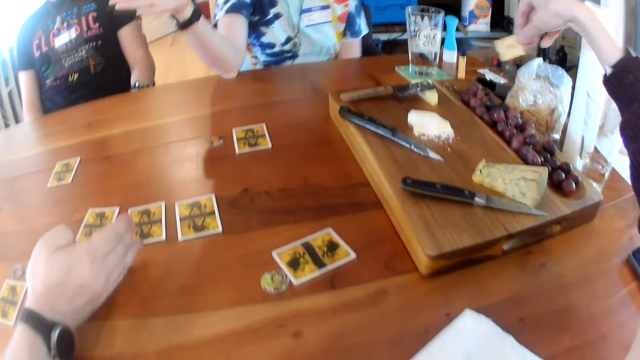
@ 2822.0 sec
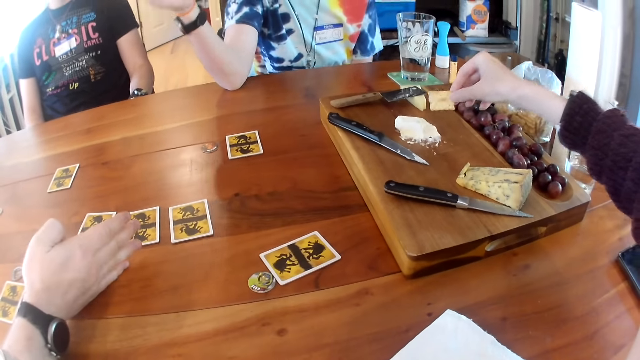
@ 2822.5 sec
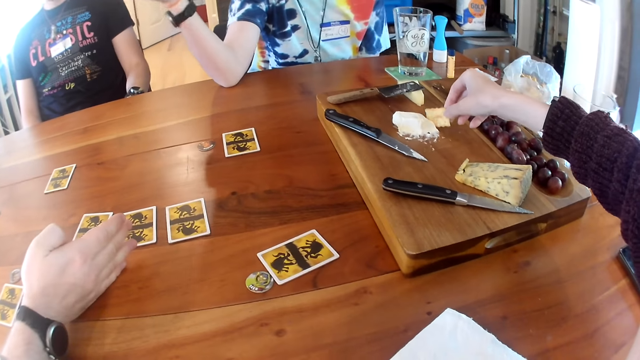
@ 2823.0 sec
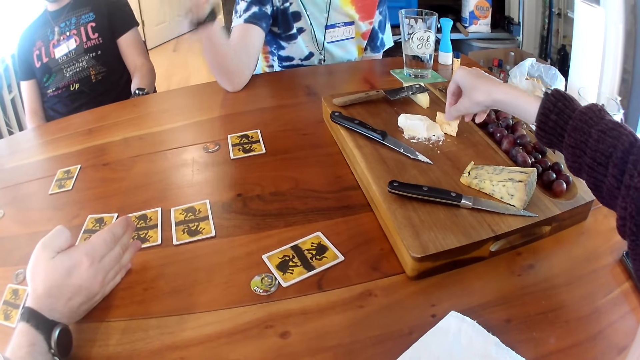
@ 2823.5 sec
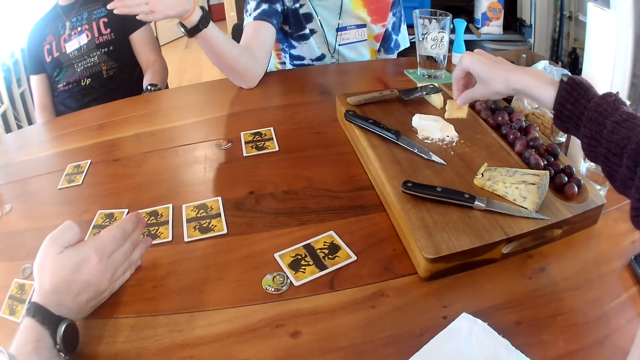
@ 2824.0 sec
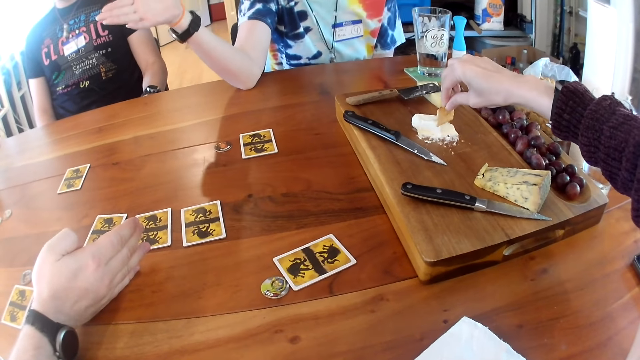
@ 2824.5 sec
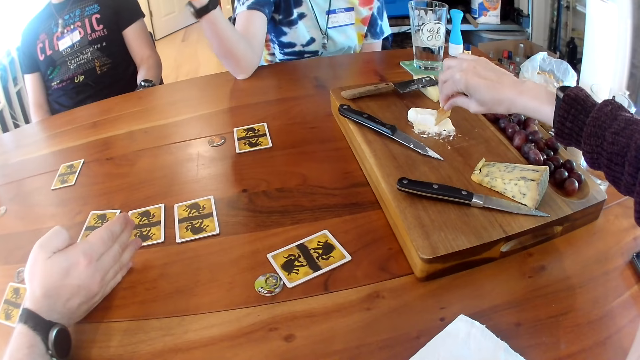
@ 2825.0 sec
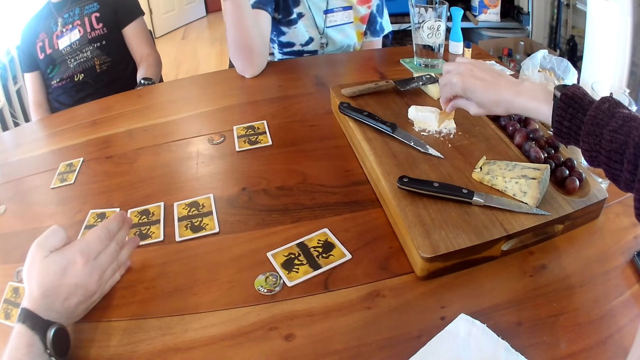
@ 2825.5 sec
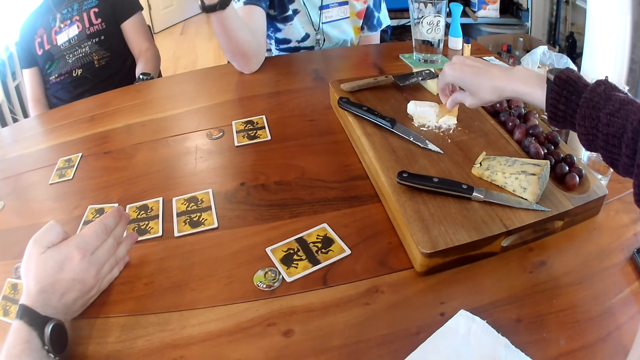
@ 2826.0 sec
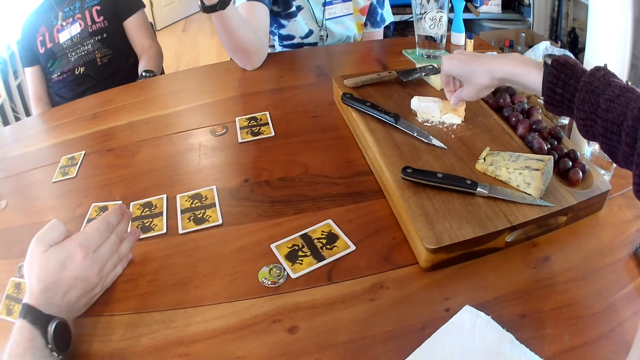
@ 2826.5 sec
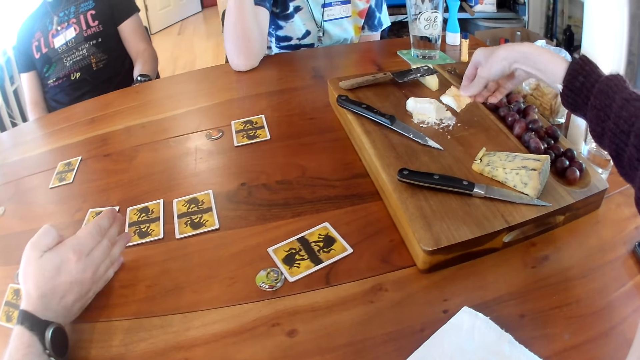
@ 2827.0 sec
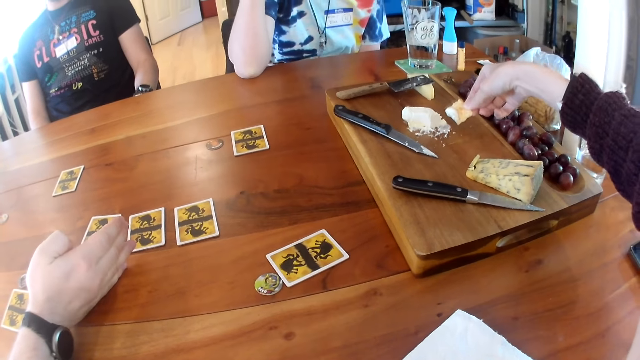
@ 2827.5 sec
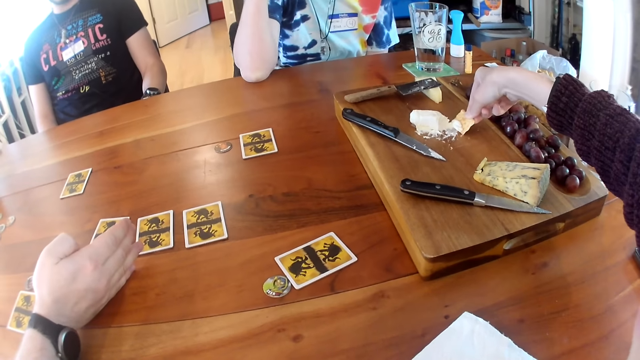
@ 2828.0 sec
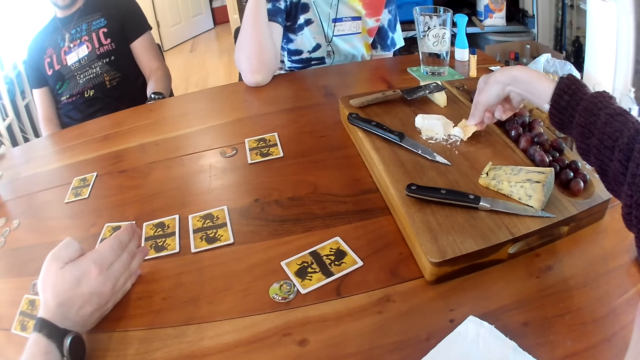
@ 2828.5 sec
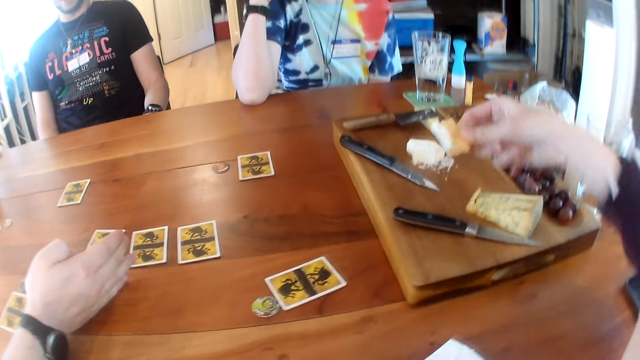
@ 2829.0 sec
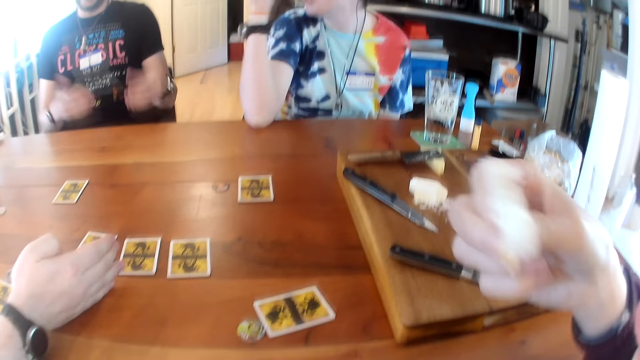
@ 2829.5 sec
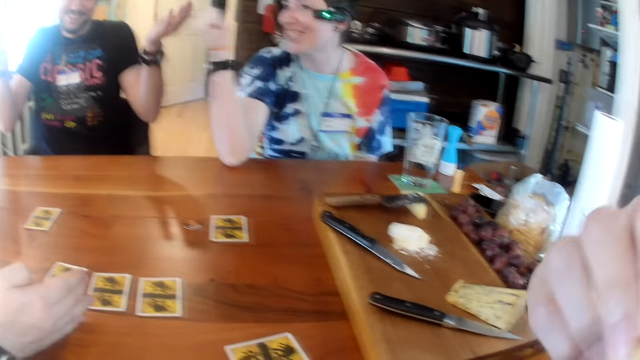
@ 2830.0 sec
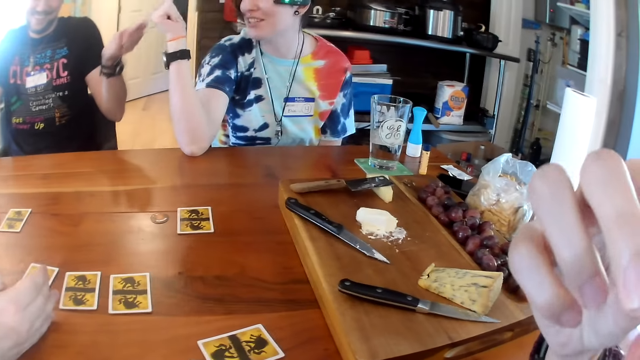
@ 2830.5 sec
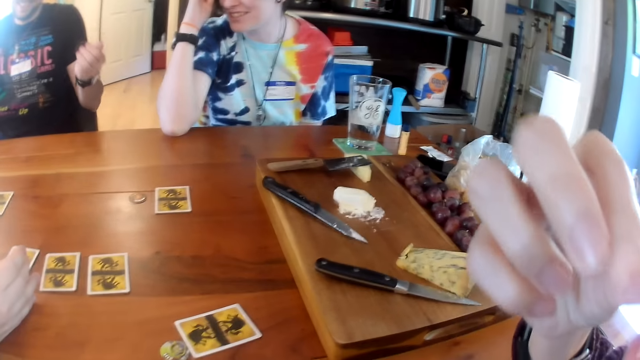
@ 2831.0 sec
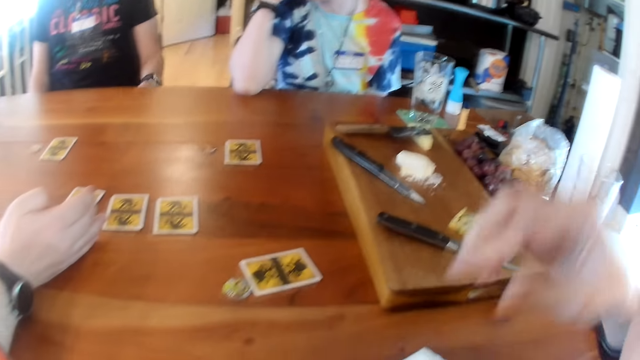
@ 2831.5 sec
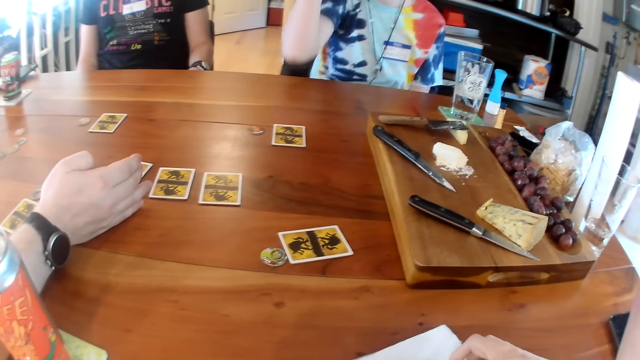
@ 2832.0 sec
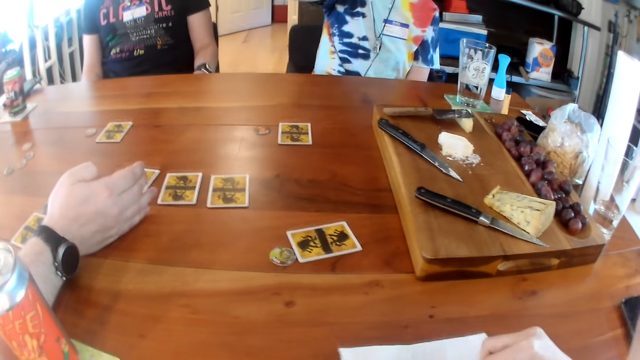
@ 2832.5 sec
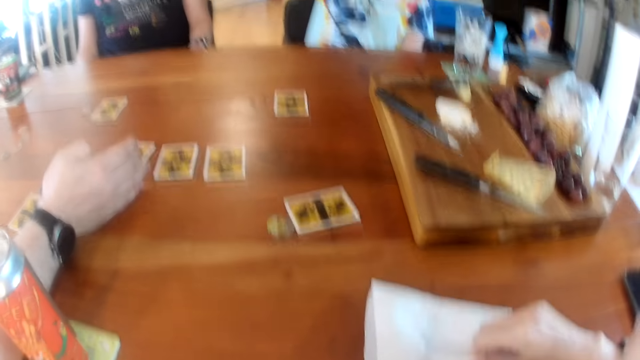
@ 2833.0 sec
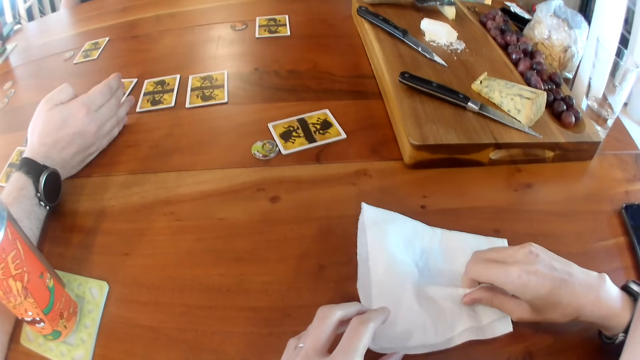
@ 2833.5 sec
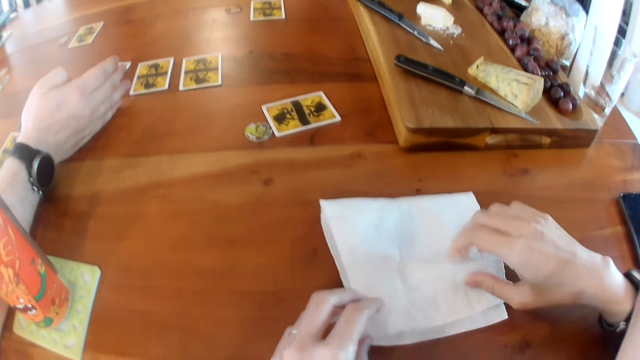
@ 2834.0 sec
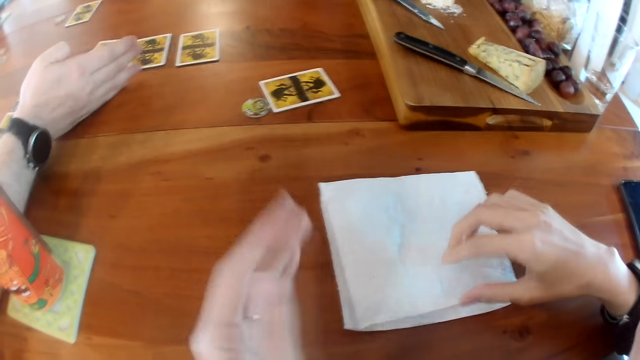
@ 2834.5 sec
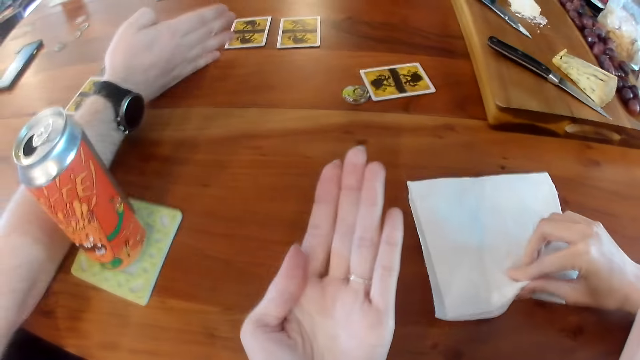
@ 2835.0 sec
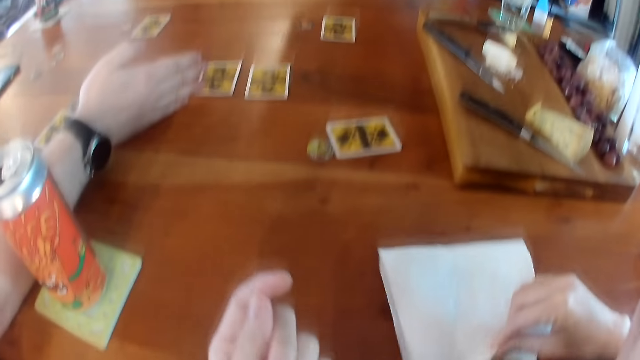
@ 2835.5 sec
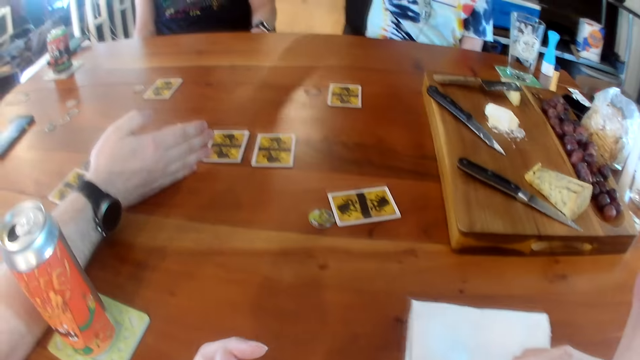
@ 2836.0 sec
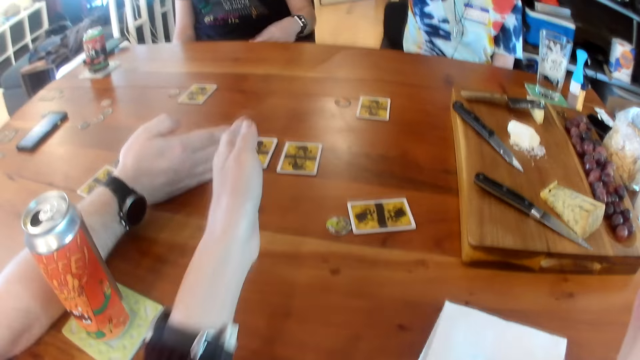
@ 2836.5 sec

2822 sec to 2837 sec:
A man interacts with a woman. The camera wearer picks some cream or butter from the tray with the cracker or biscuit in her right hand. She puts the biscuit on the butter. The man interacts with the woman. The camera wearer scoops the butter with the biscuit. She eats the cracker in her right hand. The woman waves her right hand. The man gesticulates with both hands. The camera wearer wipes her right hand on a tissue on the table. Another man converses with the camera wearer, the woman and the first man. The camera wearer looks at her left palm.

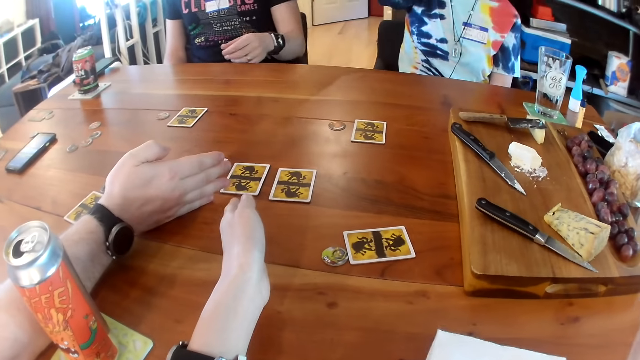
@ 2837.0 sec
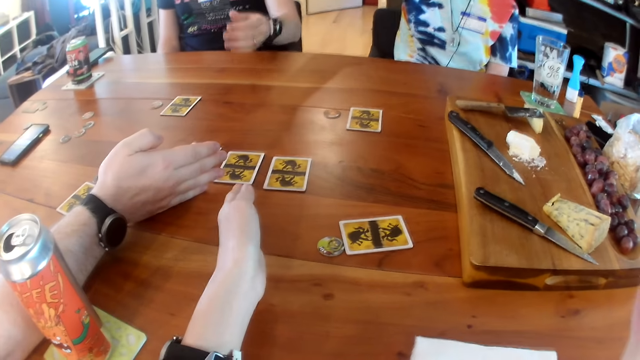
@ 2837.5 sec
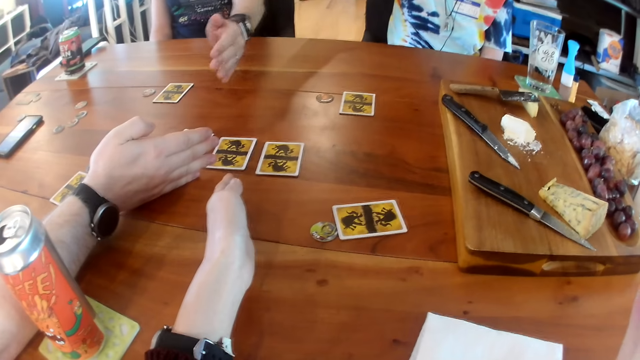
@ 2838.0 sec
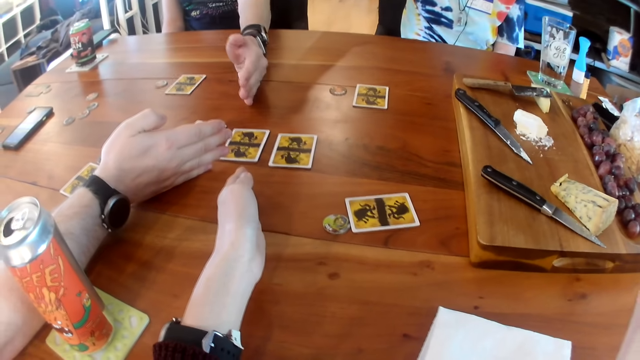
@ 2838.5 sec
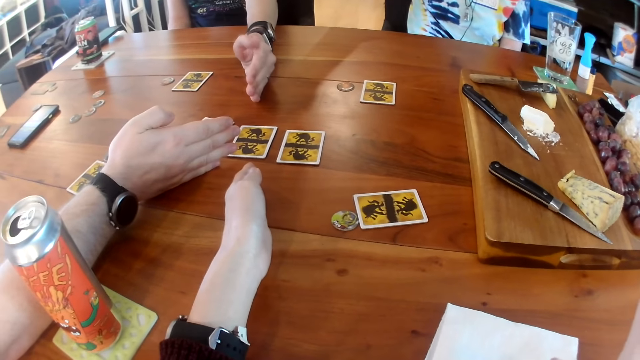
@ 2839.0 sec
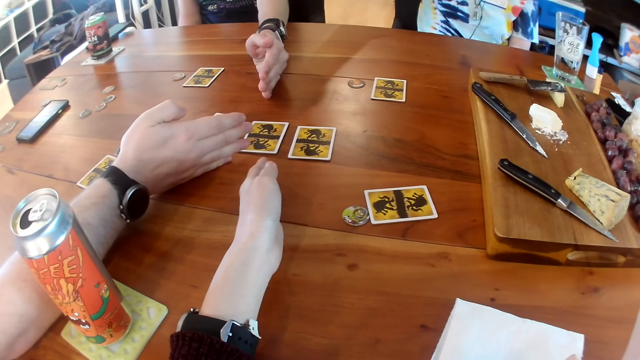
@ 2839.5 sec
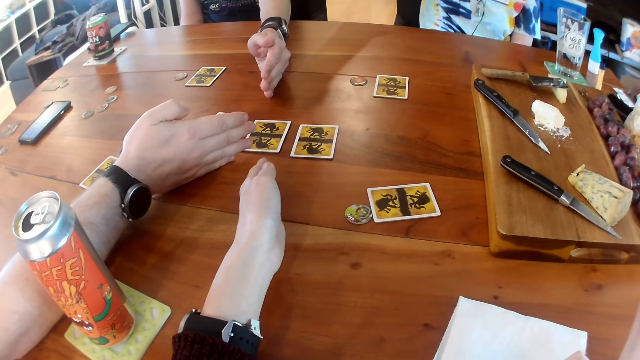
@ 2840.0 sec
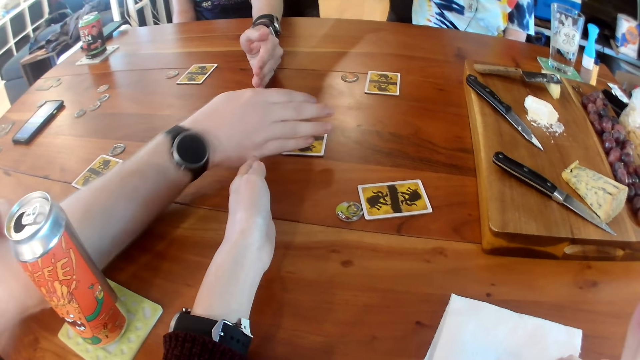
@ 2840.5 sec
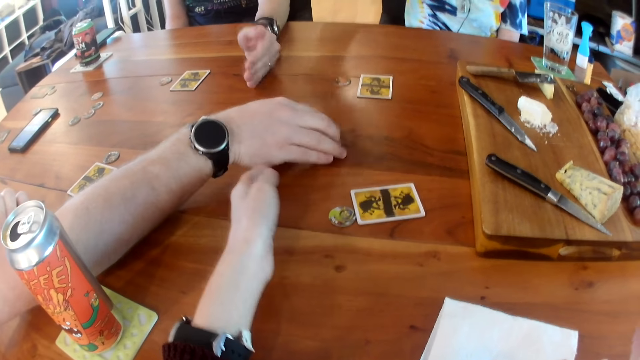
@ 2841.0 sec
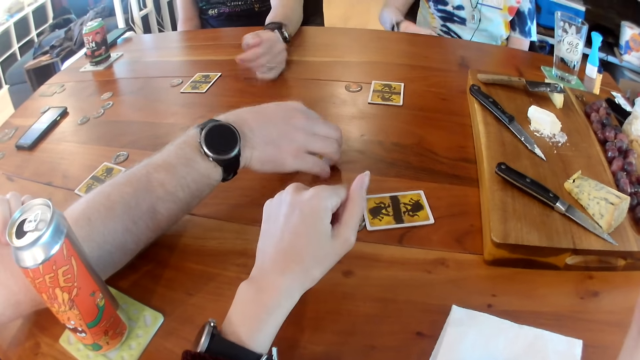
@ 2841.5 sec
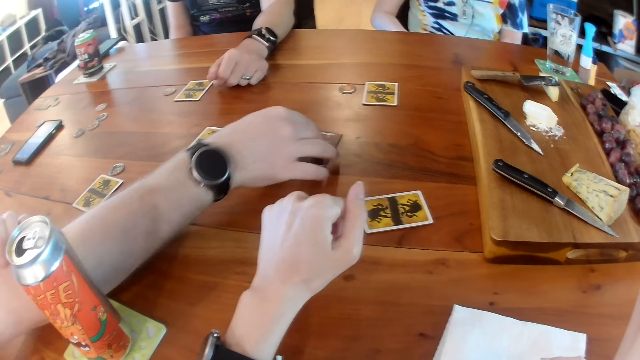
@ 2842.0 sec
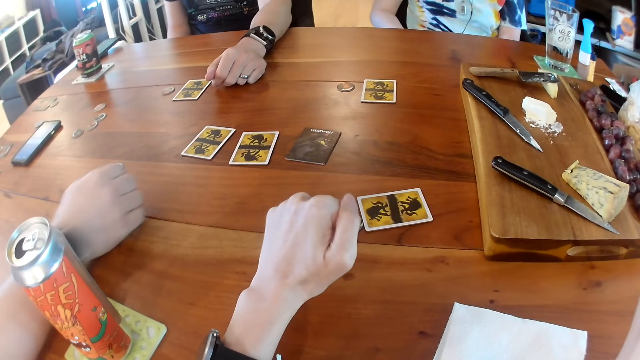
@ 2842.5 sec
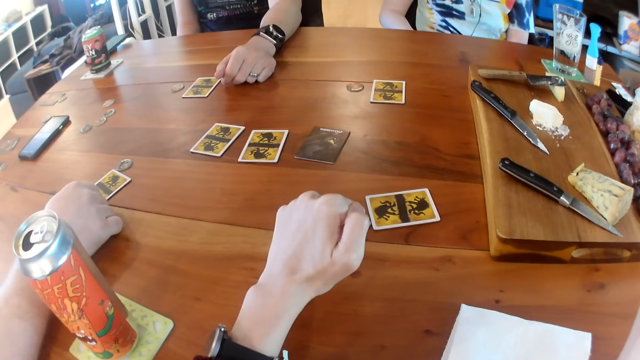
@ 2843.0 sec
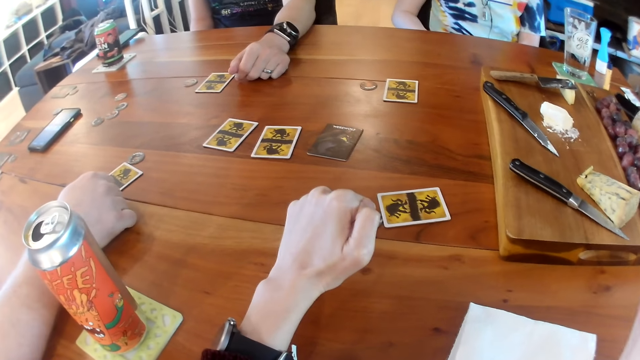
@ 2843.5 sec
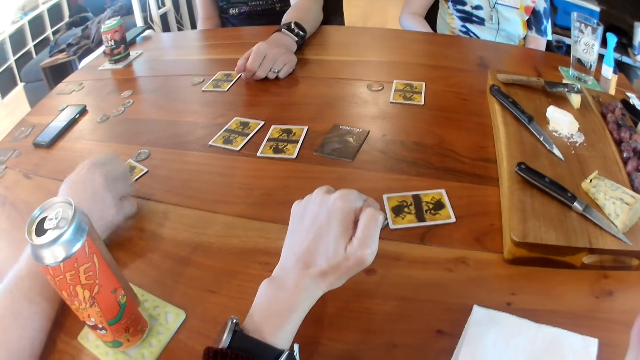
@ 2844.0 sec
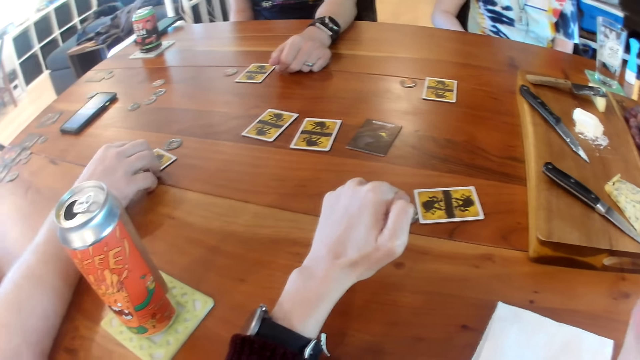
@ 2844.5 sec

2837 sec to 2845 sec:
The camera wearer places her left hand on the table. She points at the cards on the table. A man places his left hand on the table. Another man points at the cards on the table. A man converses with a woman and turns a card on the table with his right hand.
